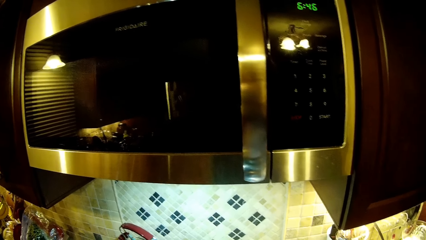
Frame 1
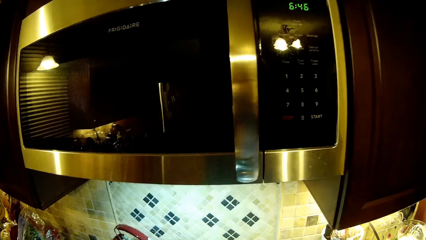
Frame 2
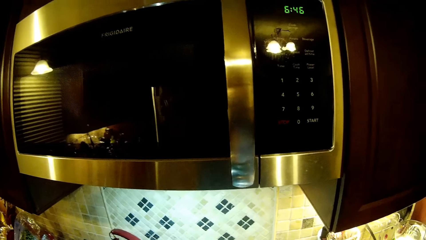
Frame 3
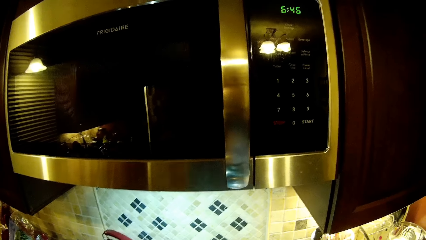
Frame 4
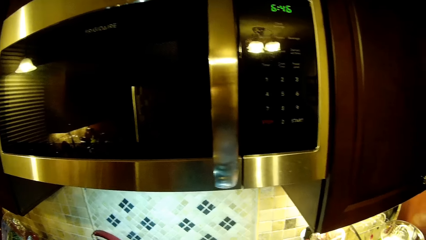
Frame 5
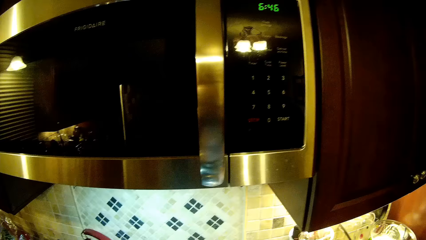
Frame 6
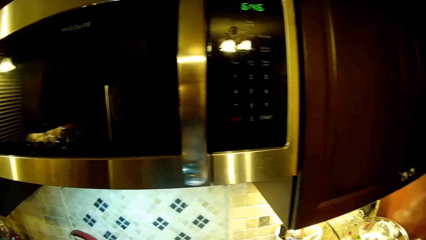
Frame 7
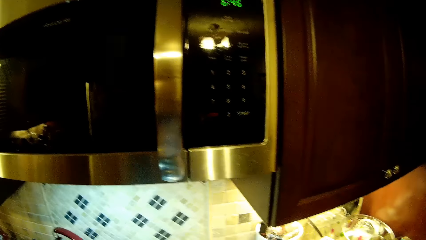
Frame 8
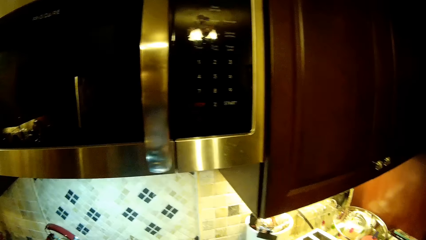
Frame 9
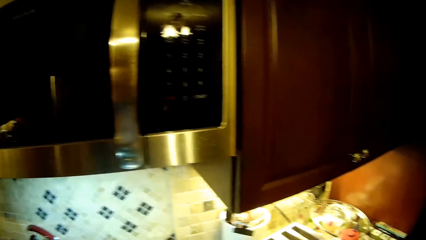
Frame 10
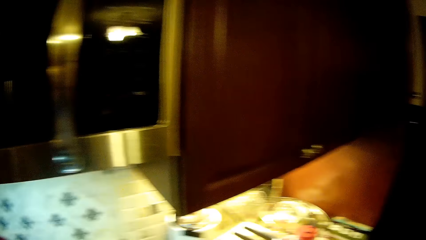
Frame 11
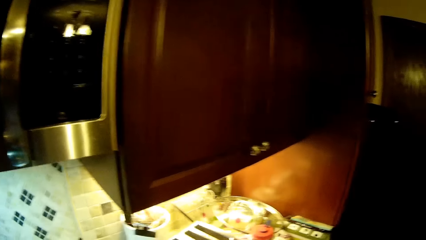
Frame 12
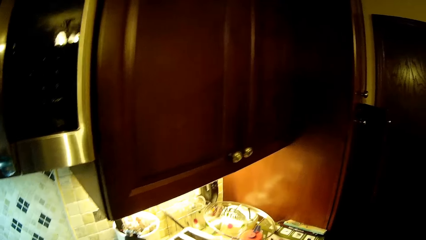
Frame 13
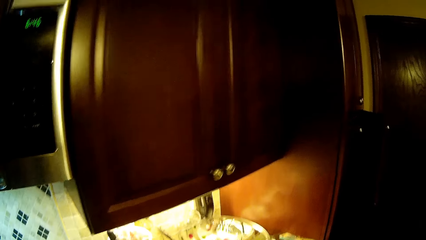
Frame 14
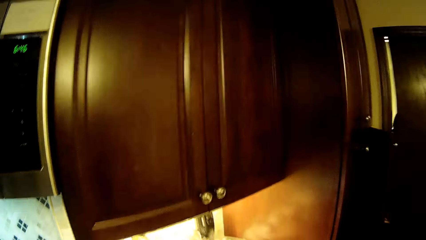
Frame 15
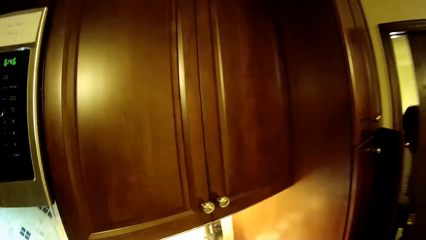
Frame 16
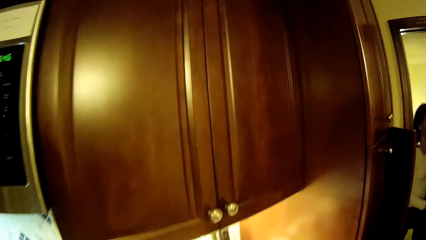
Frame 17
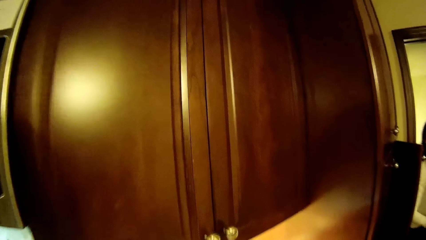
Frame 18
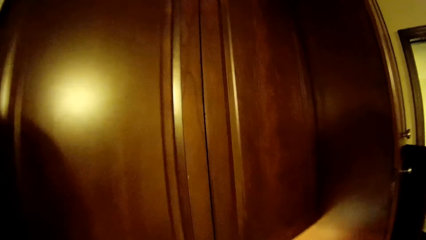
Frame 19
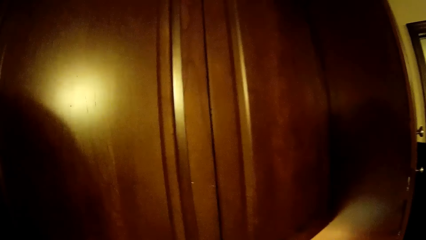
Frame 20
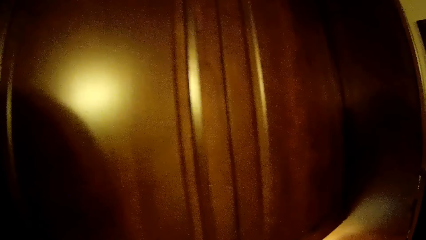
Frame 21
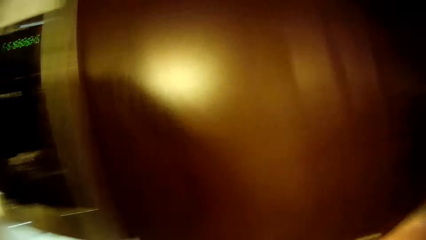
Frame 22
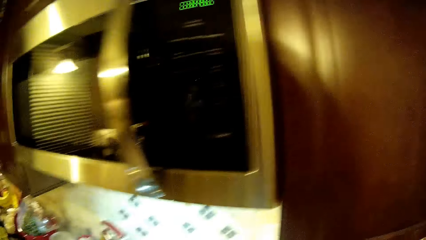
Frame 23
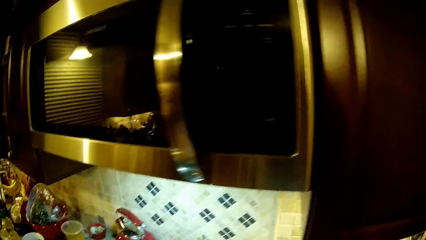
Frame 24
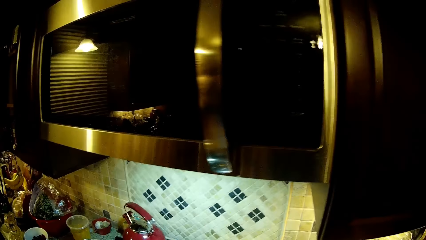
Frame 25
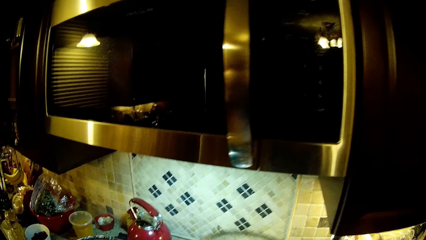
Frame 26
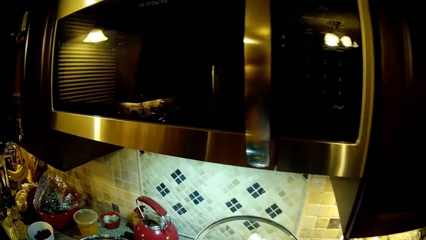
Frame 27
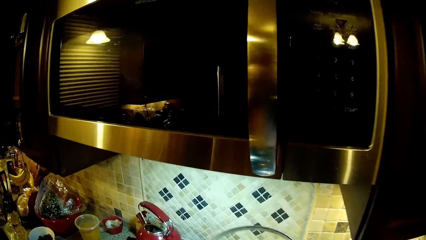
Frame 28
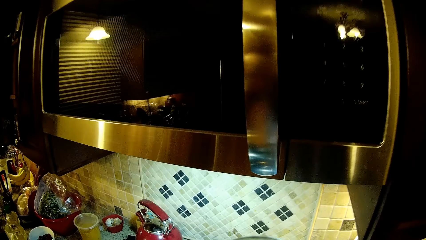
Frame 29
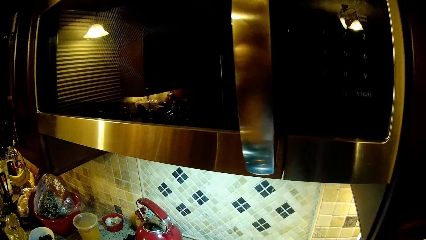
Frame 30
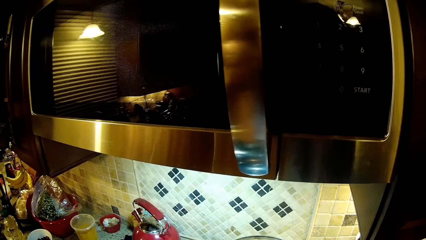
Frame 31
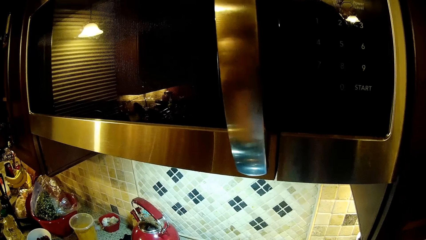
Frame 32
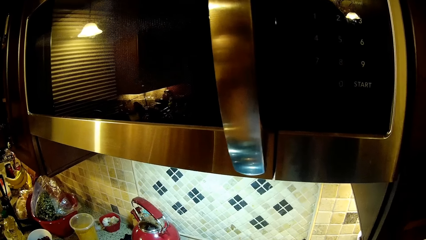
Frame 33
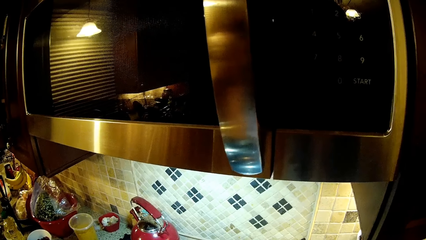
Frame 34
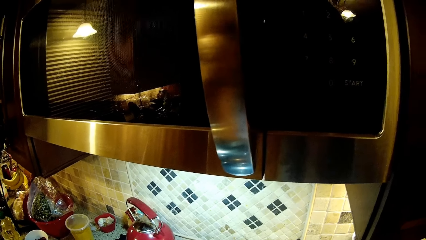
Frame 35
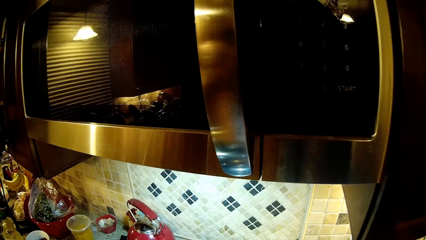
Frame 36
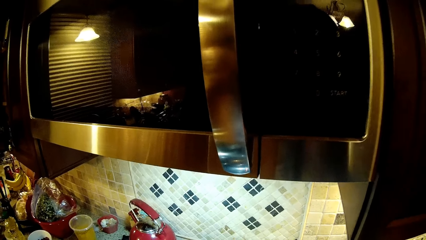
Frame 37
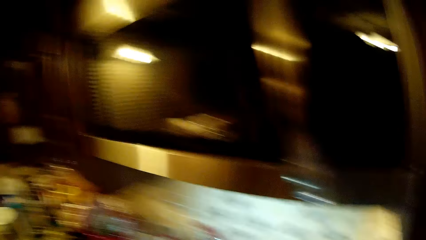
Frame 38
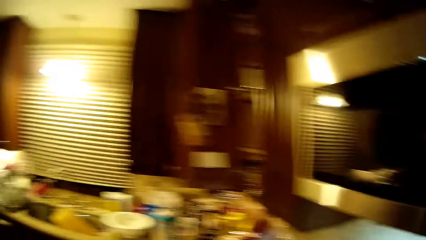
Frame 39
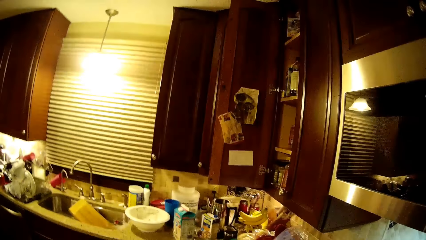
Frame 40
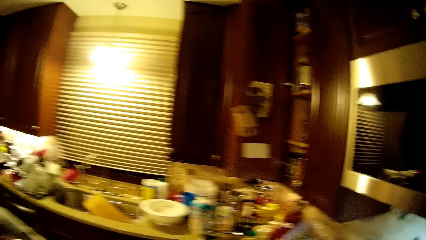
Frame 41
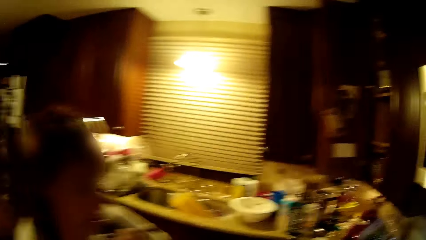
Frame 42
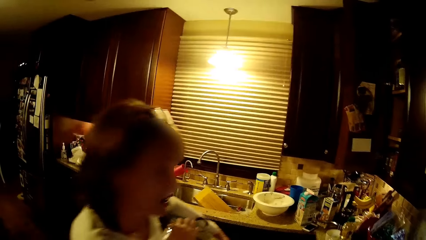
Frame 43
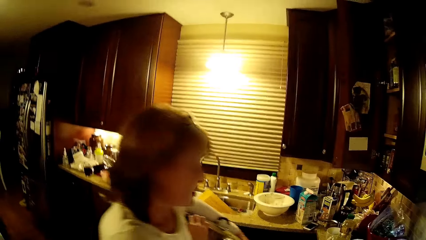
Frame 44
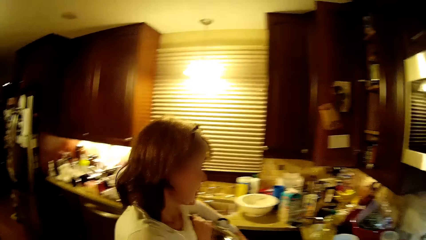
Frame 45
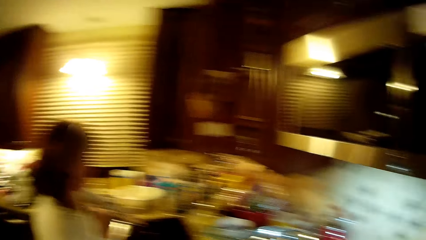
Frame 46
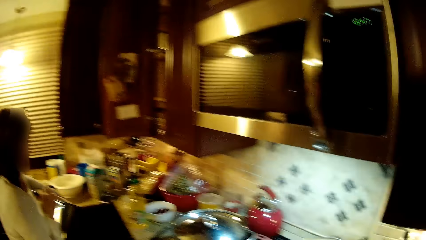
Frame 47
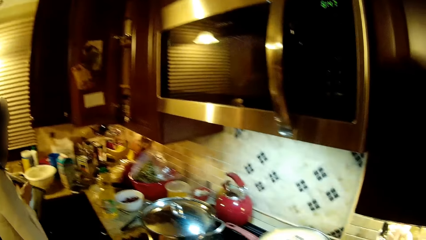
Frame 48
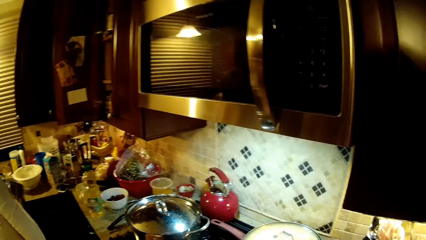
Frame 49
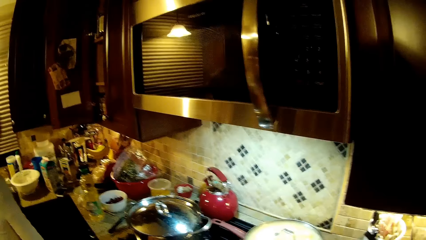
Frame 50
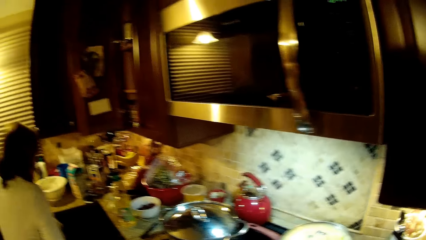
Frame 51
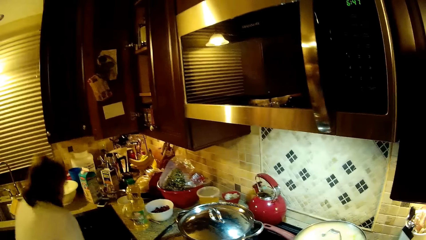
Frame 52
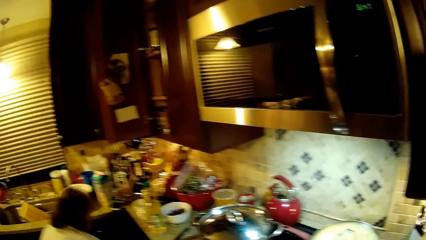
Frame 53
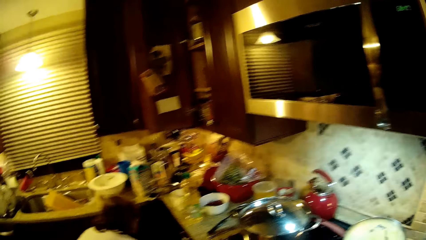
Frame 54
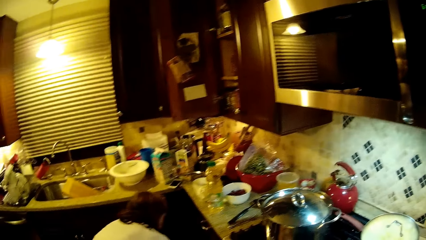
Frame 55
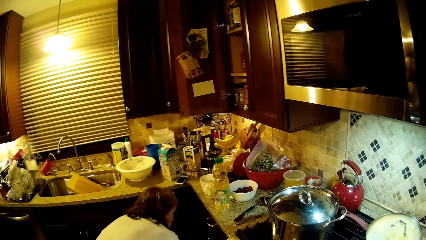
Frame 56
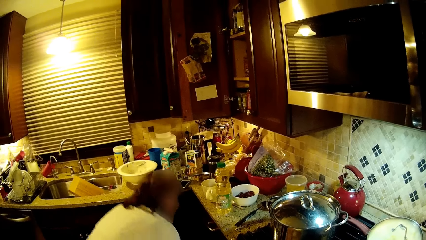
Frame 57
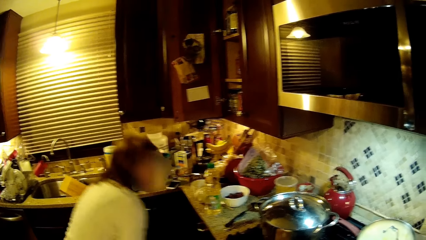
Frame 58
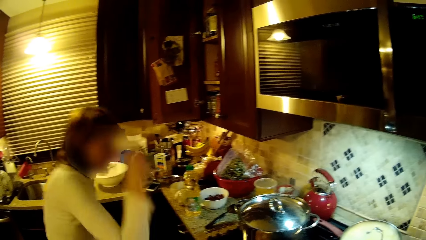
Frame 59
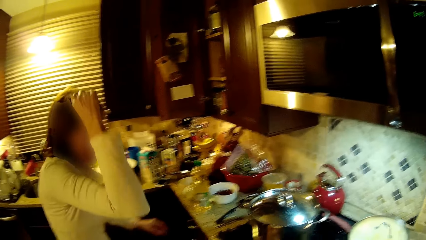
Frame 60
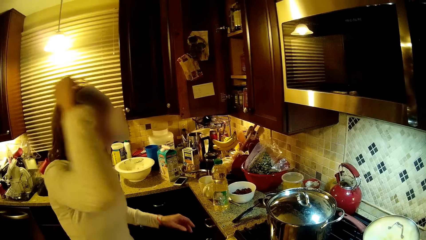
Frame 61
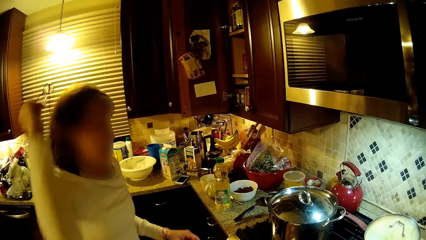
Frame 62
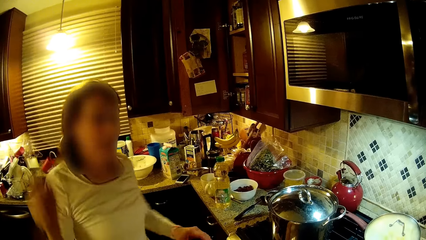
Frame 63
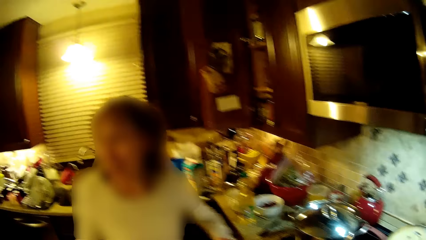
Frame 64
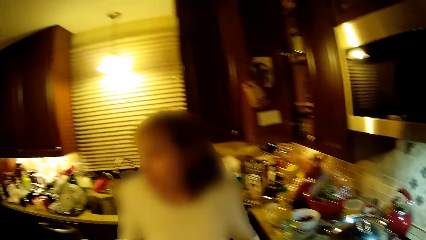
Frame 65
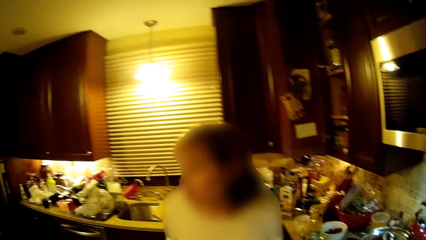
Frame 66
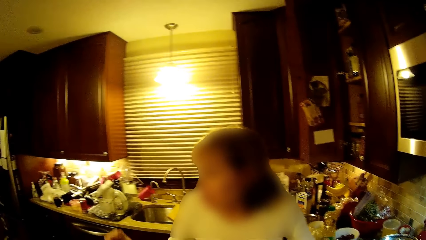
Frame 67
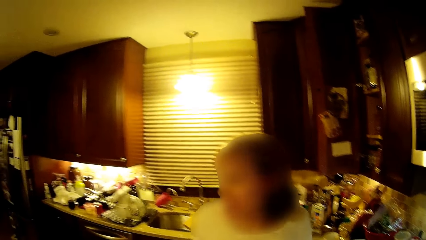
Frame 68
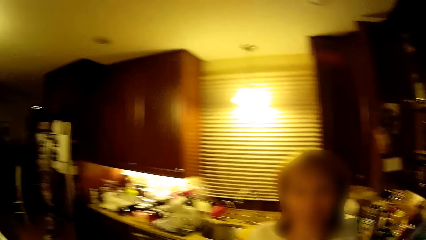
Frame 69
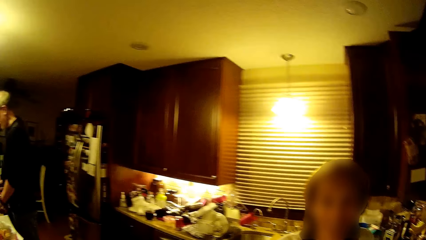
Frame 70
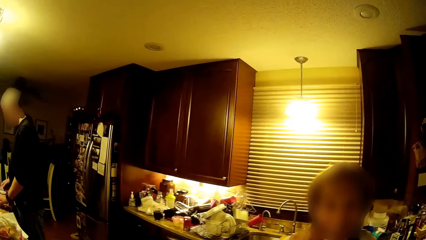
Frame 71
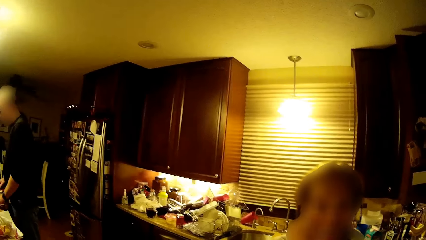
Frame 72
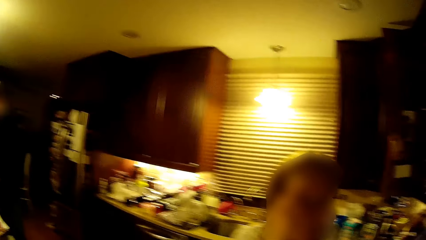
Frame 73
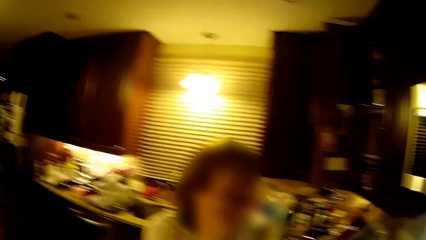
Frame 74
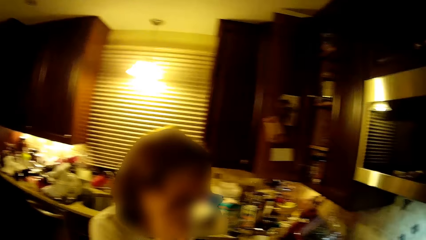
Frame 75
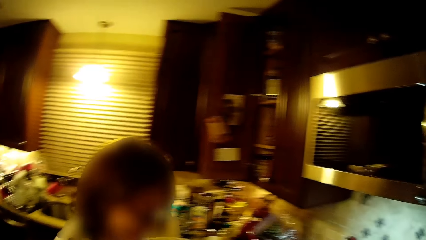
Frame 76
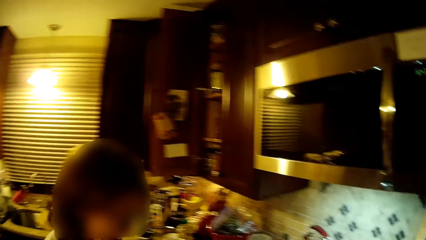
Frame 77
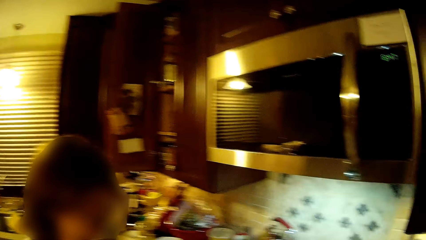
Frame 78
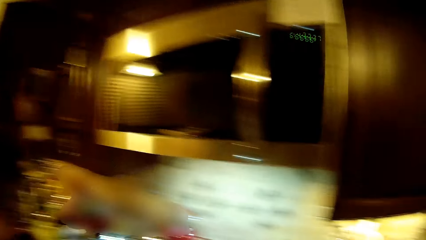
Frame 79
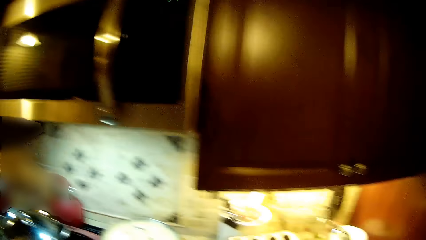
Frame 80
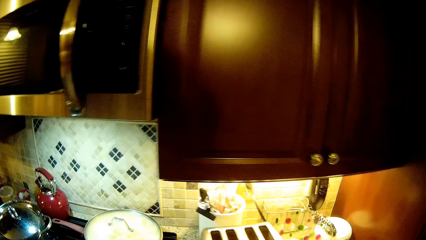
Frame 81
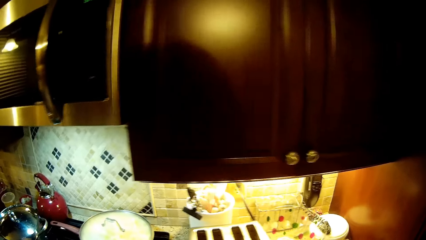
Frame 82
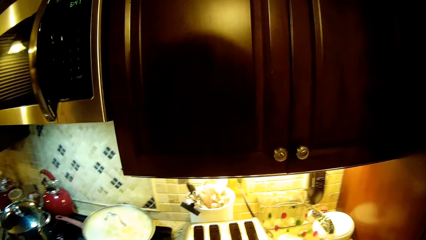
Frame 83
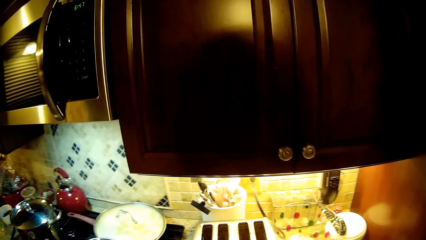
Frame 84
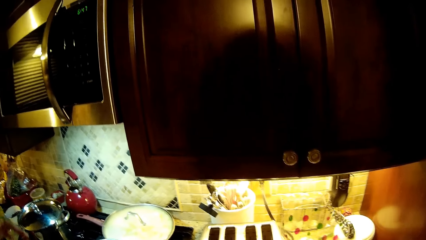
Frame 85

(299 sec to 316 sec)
The camera wearer looks at the cabinet. A woman opens the door. The camera wearer holds the lid. They look at the kettle and look around the kitchen. The woman holds something and puts down the object. The woman bends down. She removes her glasses from the hair. The camera wearer looks around the kitchen.
